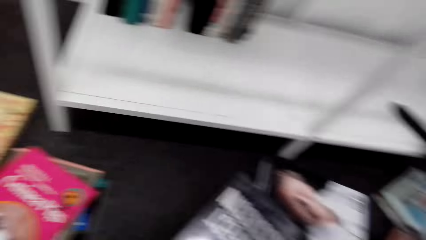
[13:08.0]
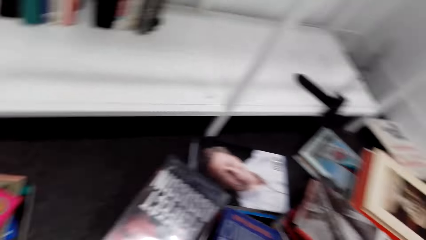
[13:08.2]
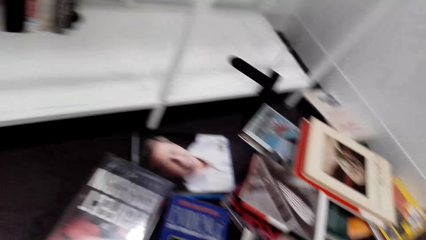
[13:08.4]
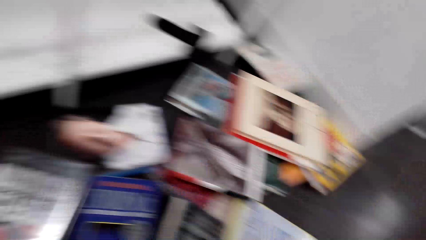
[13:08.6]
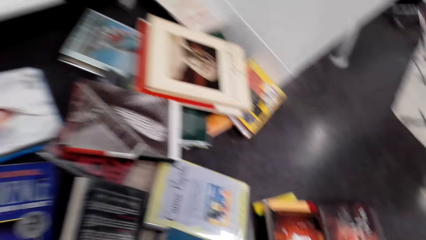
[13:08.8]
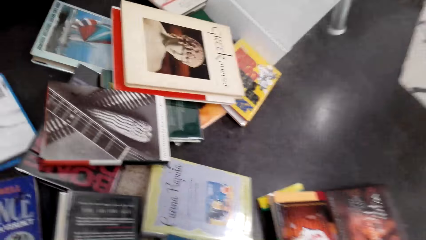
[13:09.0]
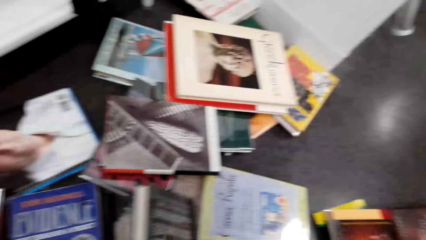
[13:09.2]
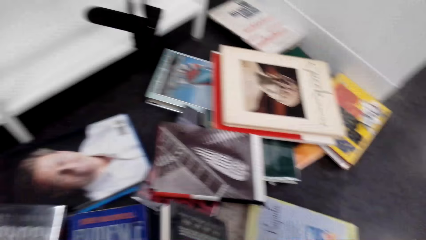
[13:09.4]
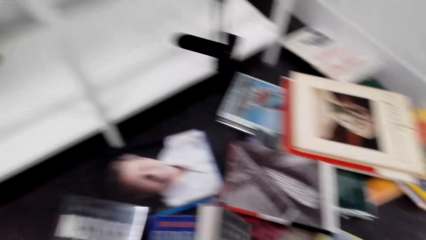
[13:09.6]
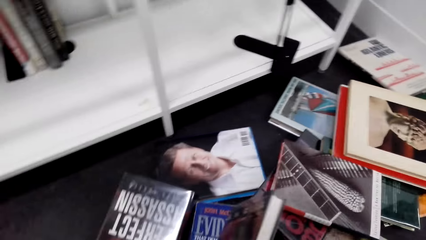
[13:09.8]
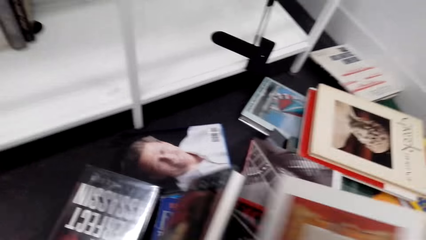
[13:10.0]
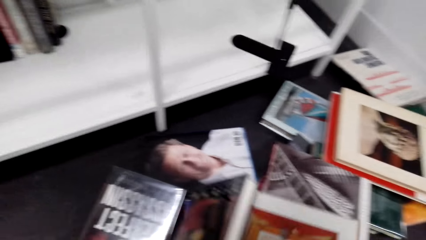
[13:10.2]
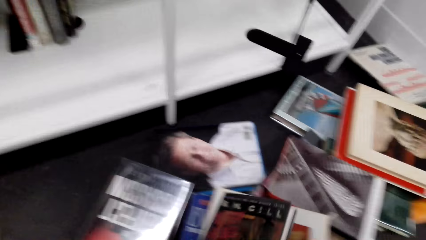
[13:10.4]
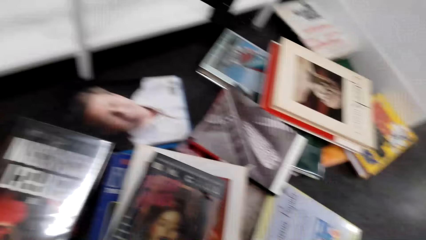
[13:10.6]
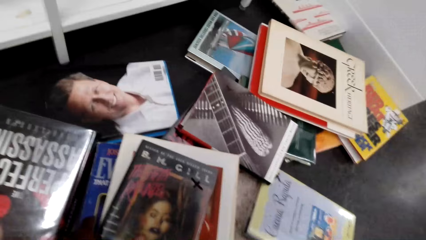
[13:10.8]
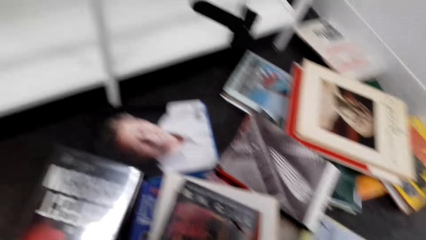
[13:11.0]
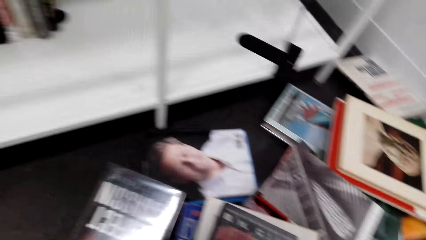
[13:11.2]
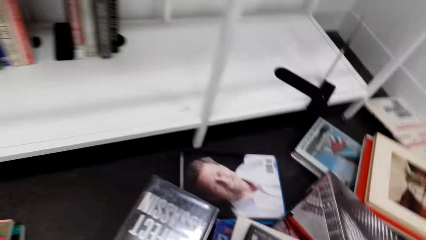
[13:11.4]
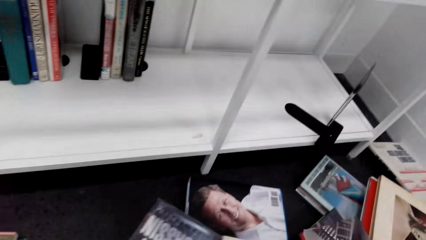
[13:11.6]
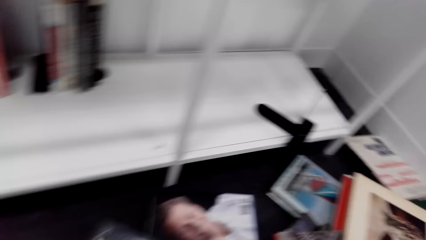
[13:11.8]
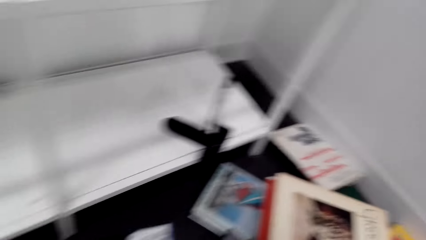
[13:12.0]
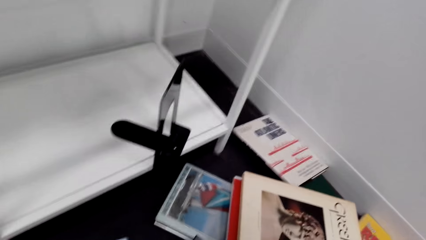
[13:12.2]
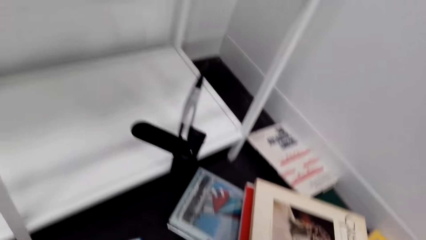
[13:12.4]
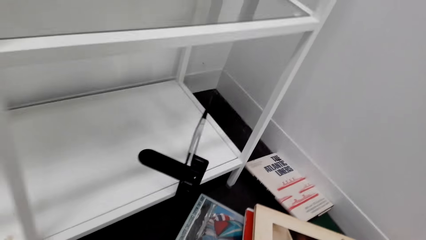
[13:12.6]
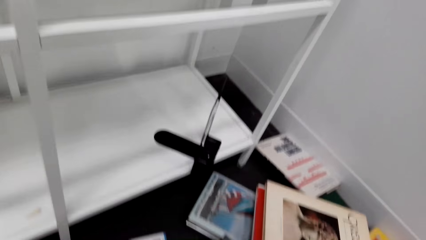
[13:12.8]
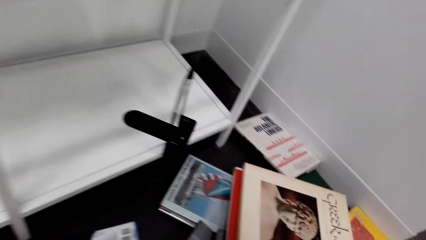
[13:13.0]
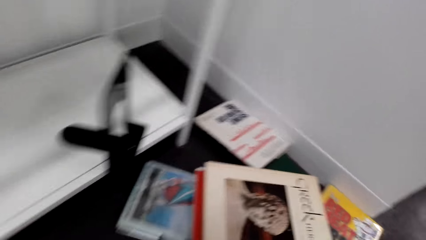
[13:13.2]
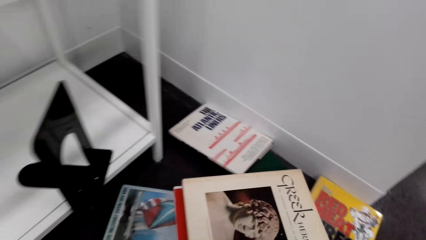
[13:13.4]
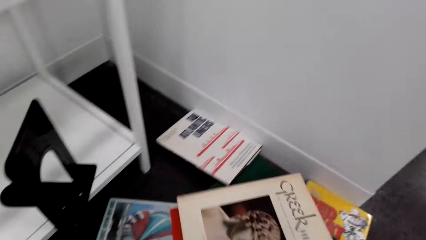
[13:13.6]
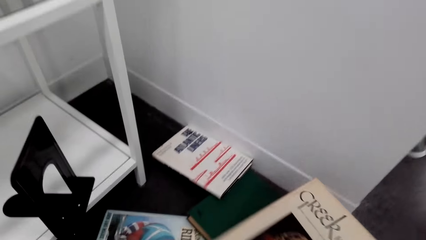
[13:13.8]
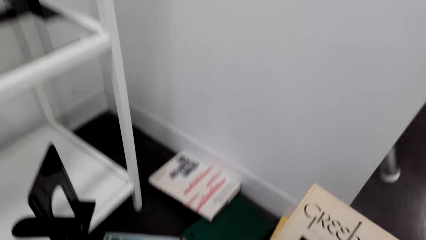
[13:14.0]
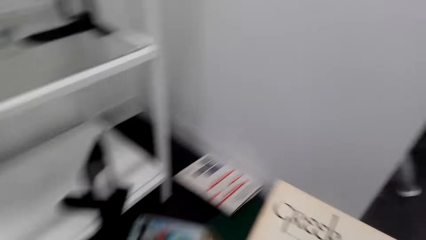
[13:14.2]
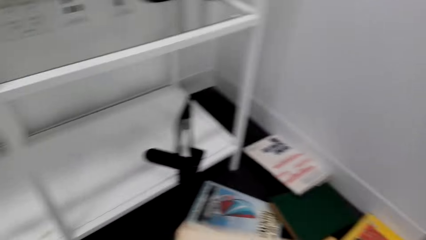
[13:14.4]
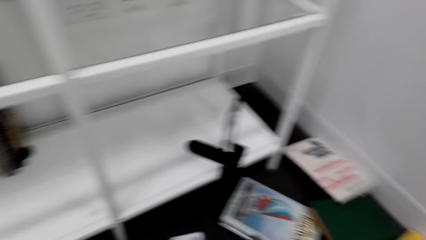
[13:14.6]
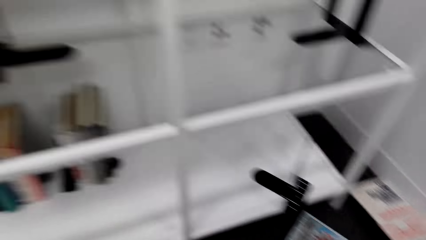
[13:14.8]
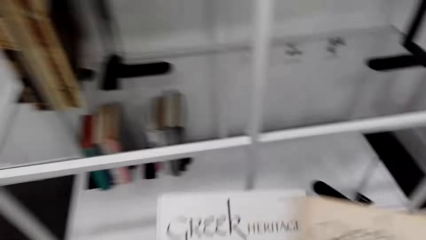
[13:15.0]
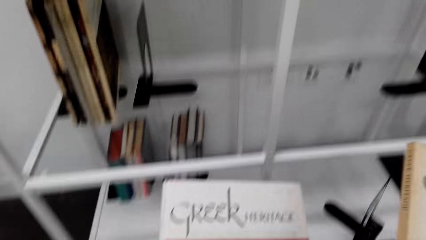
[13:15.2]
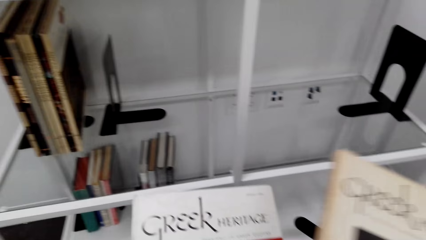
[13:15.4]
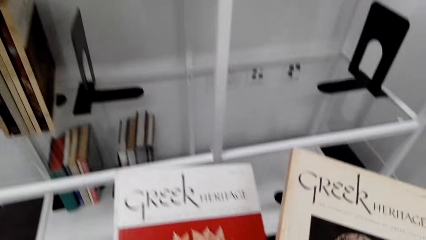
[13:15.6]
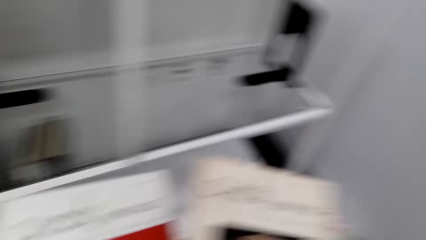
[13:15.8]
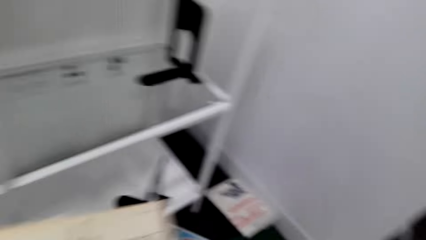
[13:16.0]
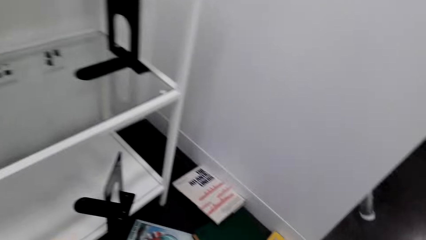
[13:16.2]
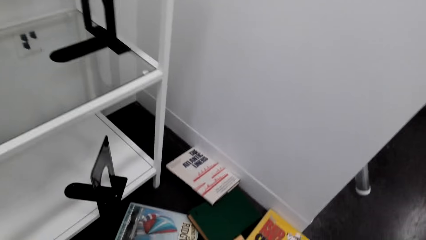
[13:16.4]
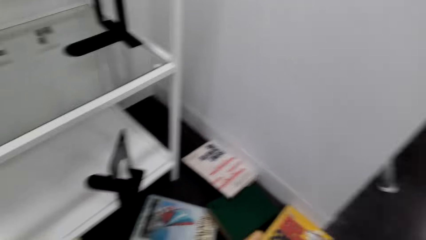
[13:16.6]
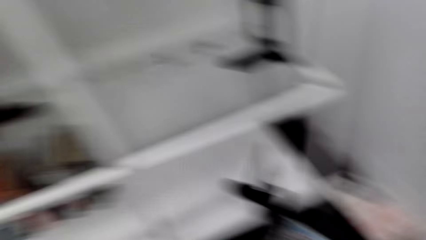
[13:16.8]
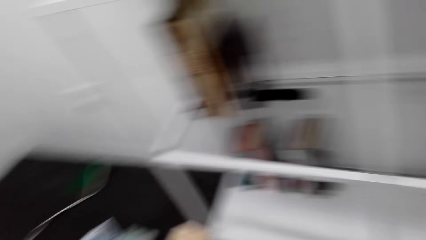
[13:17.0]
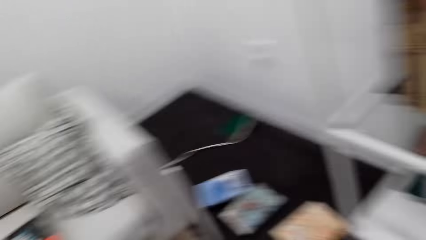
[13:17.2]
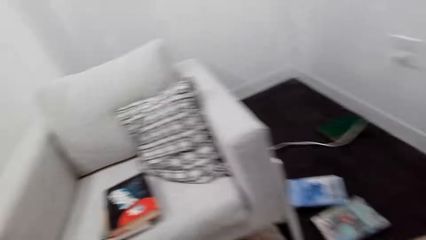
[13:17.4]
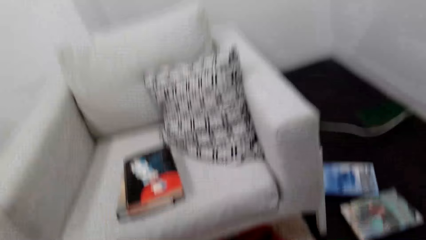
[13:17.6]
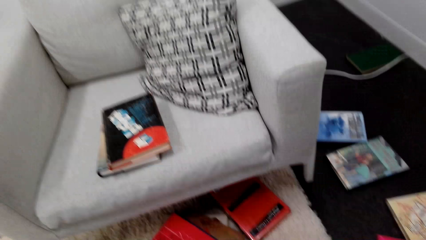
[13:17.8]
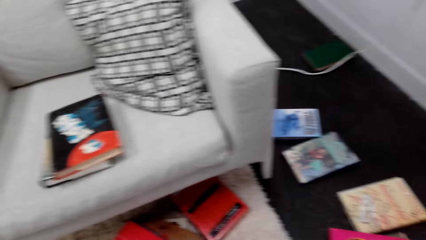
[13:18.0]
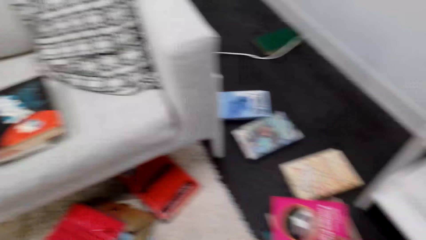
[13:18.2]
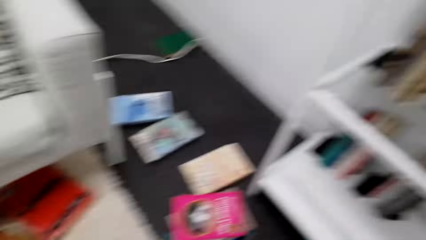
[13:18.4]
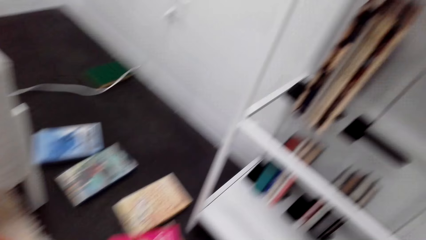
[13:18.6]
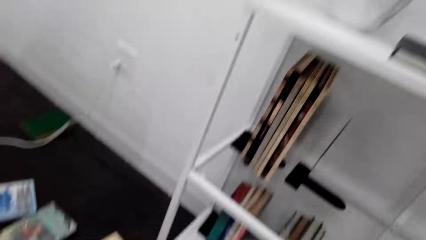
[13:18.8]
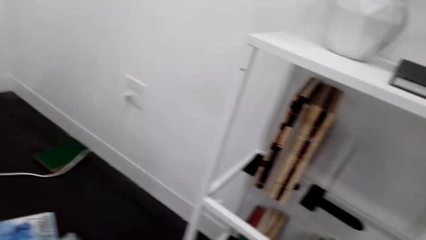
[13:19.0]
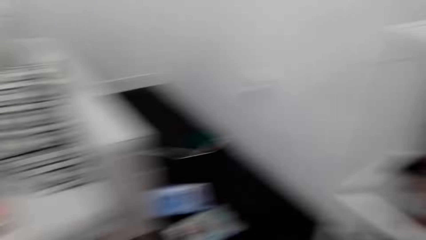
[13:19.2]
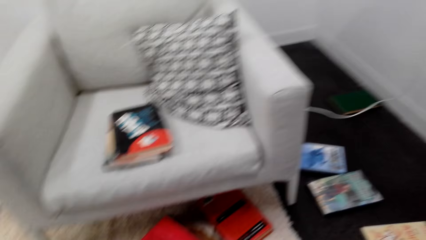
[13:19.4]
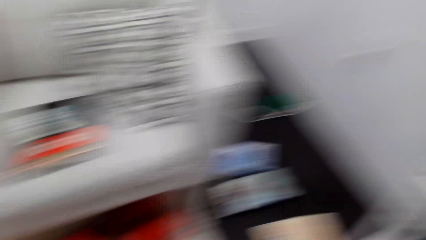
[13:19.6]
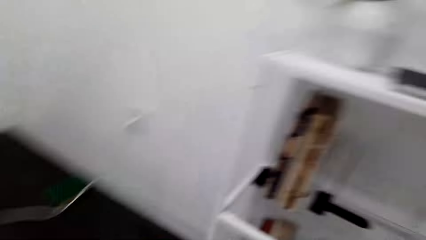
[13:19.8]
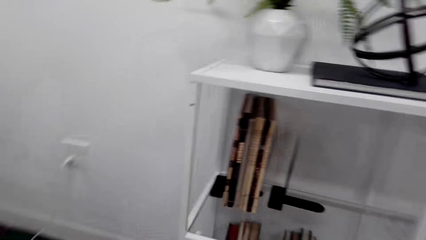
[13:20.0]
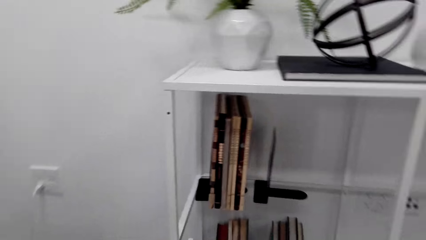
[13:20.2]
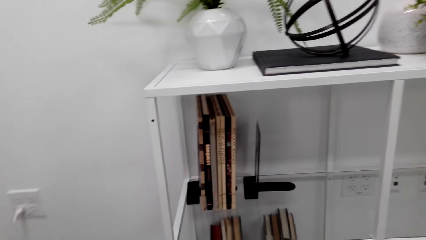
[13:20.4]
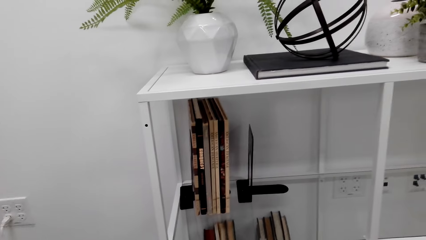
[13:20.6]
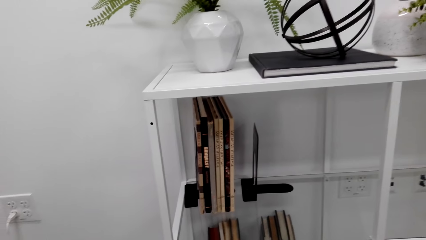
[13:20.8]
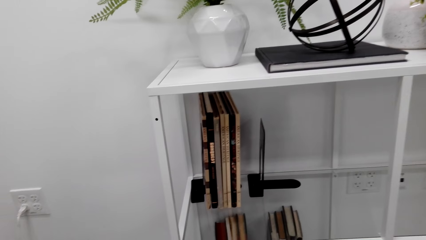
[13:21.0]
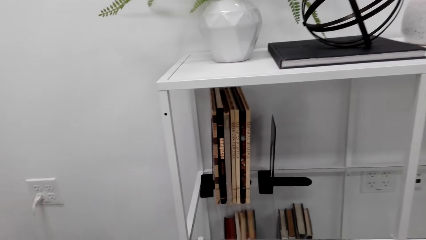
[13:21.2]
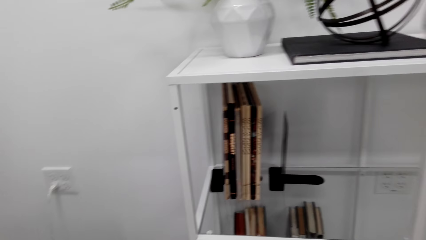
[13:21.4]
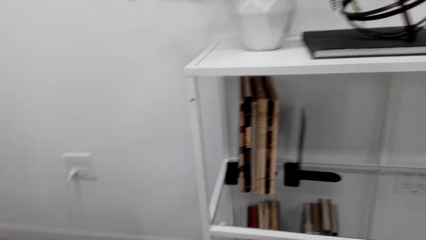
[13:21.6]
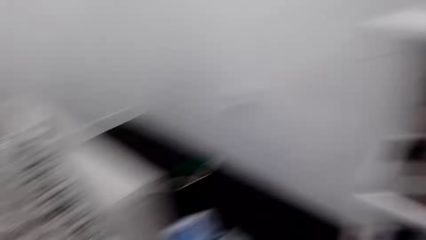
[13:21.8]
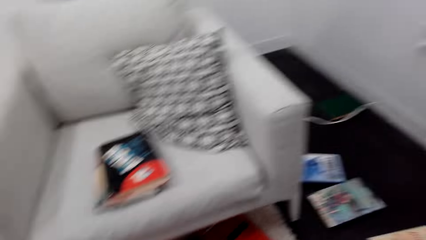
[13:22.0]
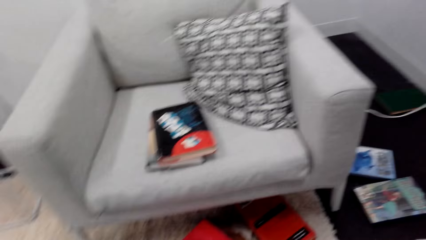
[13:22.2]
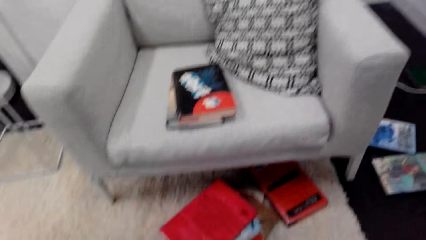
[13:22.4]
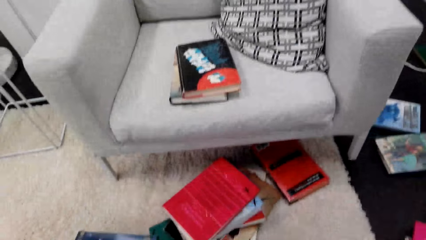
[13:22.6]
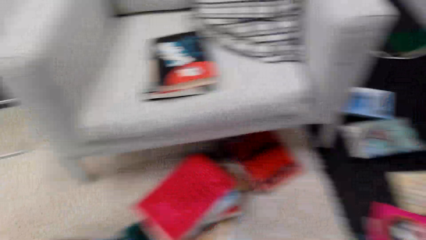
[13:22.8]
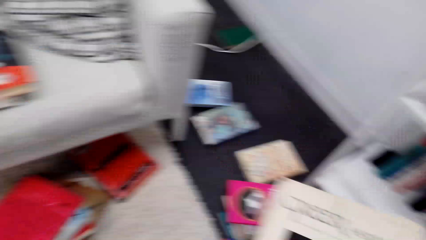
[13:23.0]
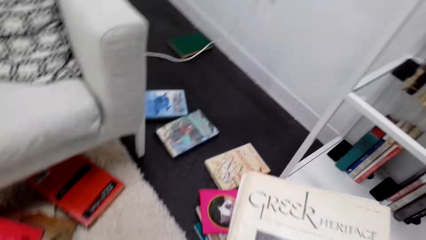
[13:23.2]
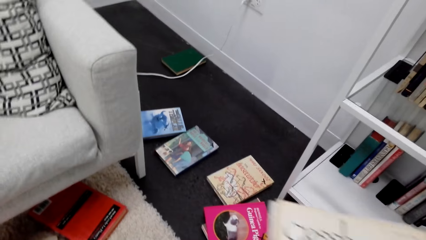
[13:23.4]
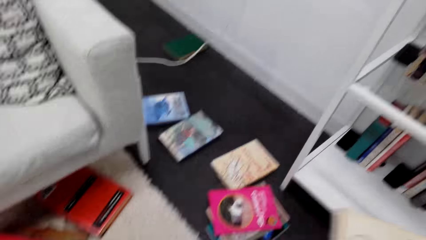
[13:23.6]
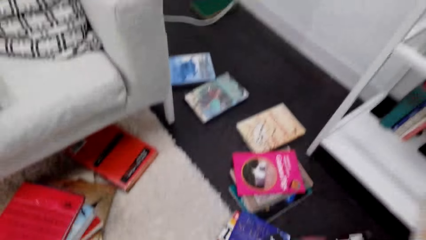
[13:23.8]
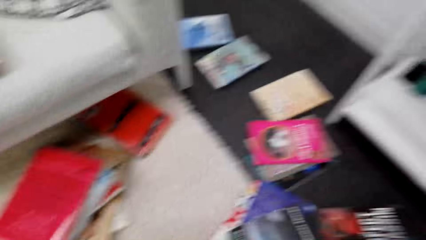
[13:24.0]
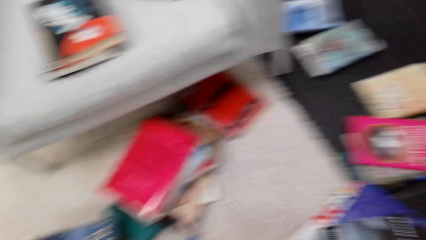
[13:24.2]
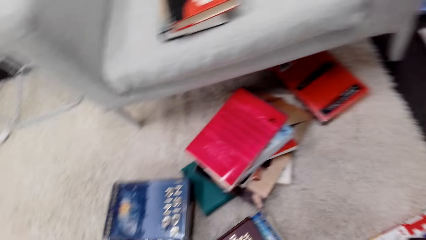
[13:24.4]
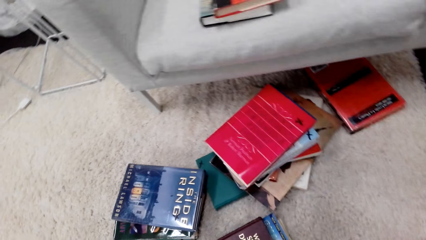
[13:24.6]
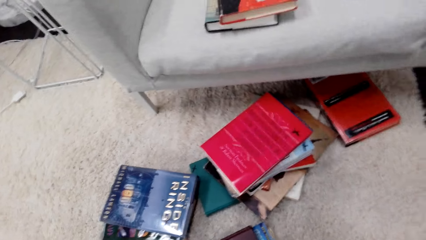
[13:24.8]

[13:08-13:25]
The camera wearer looks around the floor. They pick a book from the floor. They put the books together. They pick a book from the floor. They check the books in hand. They put the books together. They look around the house.
